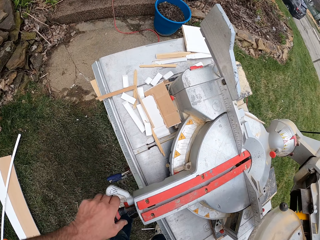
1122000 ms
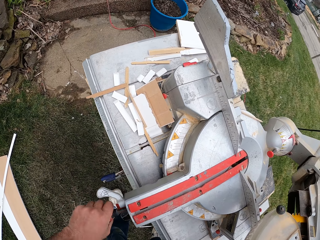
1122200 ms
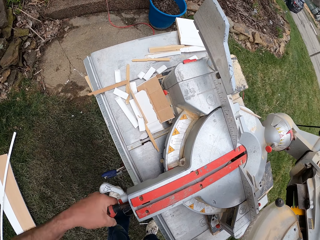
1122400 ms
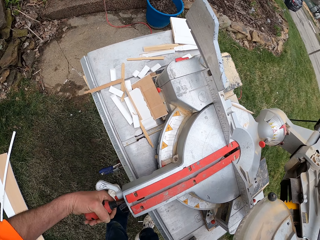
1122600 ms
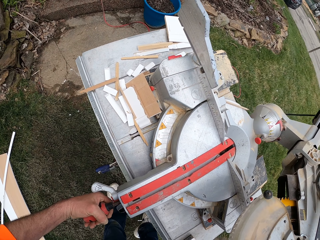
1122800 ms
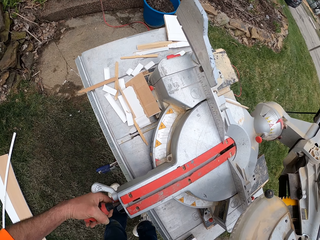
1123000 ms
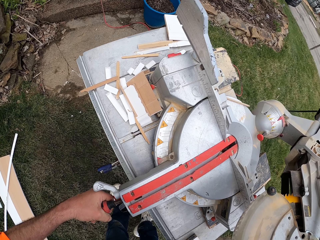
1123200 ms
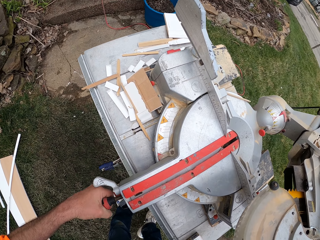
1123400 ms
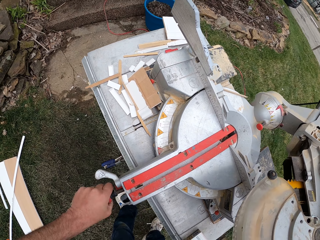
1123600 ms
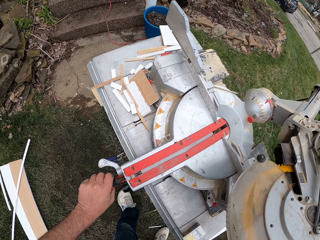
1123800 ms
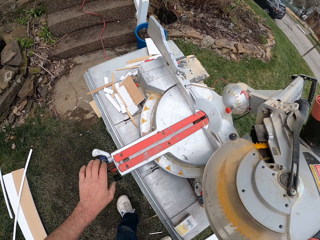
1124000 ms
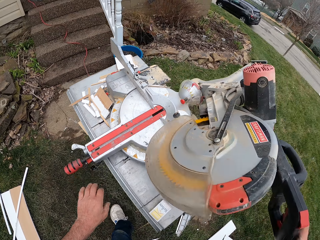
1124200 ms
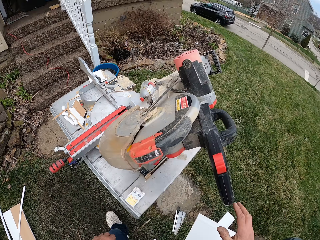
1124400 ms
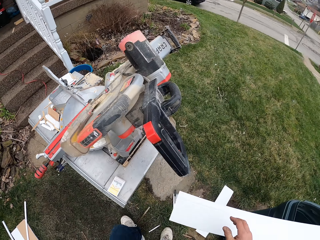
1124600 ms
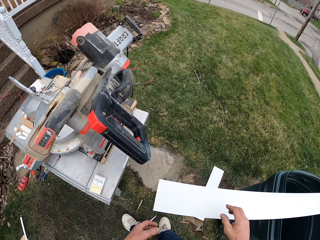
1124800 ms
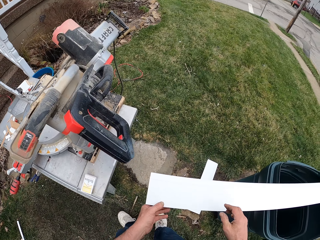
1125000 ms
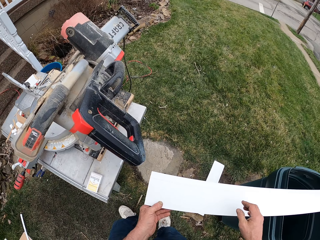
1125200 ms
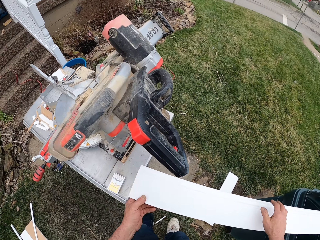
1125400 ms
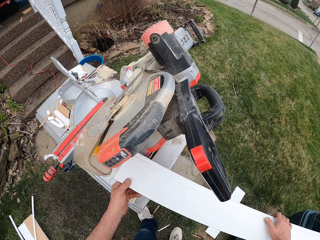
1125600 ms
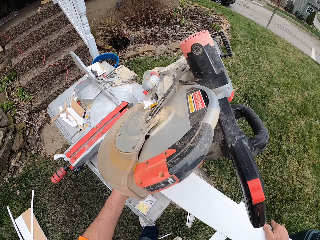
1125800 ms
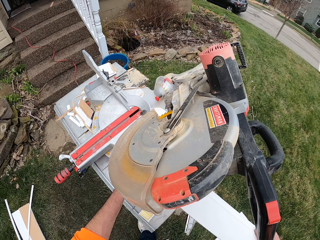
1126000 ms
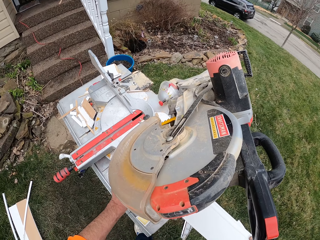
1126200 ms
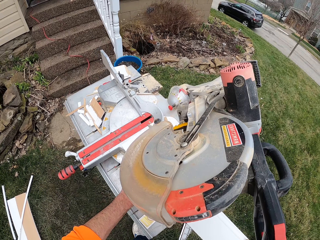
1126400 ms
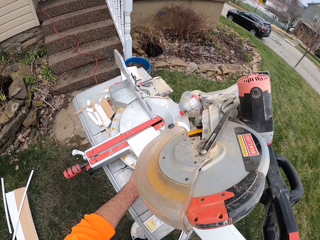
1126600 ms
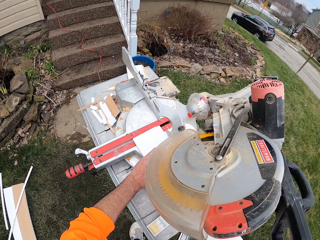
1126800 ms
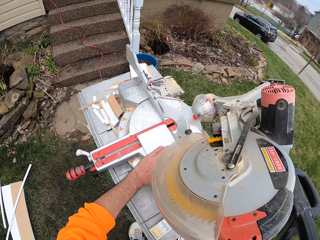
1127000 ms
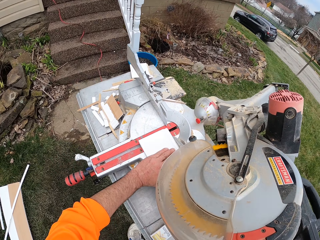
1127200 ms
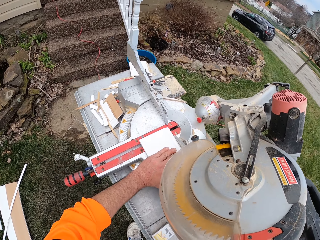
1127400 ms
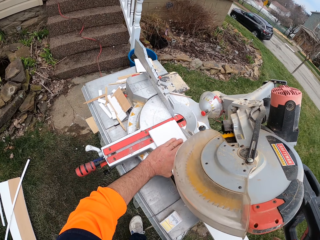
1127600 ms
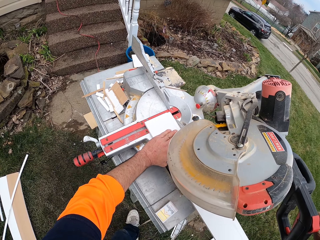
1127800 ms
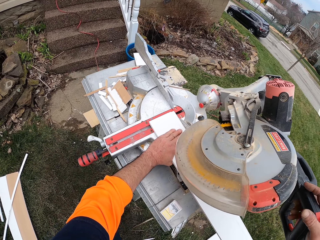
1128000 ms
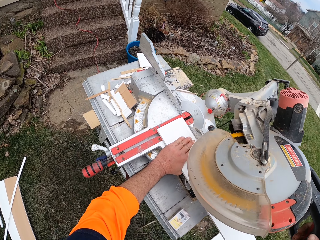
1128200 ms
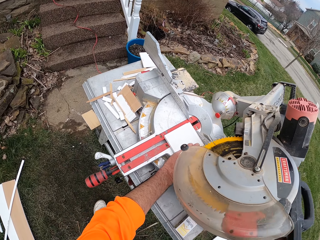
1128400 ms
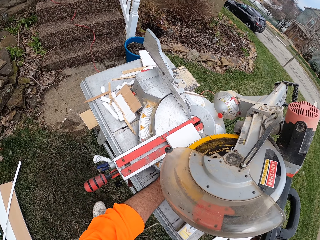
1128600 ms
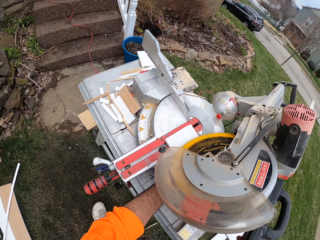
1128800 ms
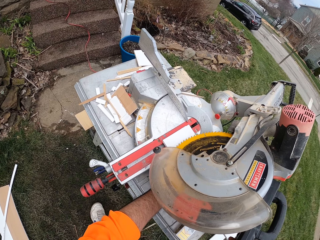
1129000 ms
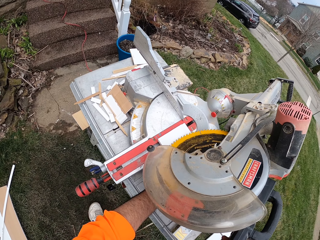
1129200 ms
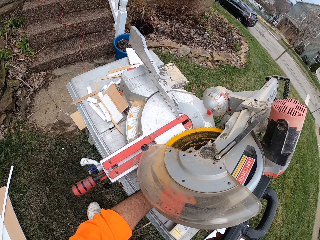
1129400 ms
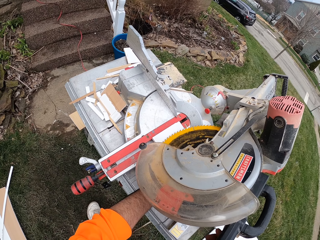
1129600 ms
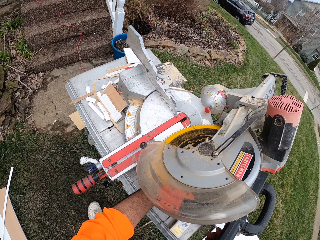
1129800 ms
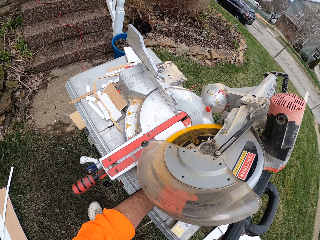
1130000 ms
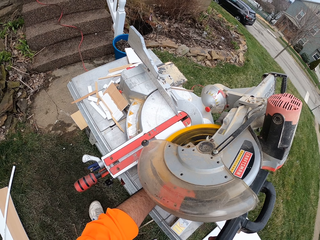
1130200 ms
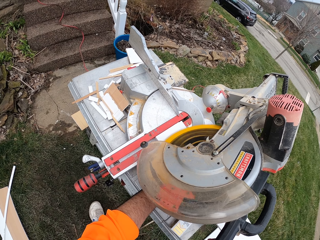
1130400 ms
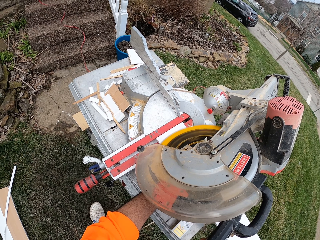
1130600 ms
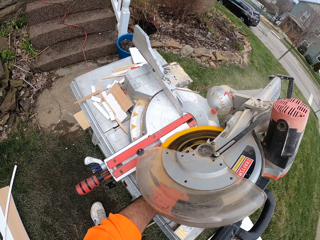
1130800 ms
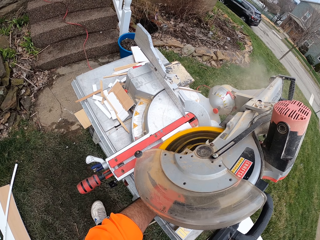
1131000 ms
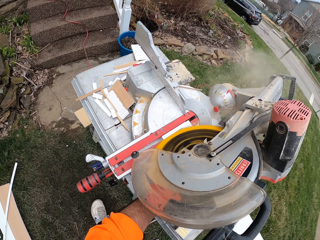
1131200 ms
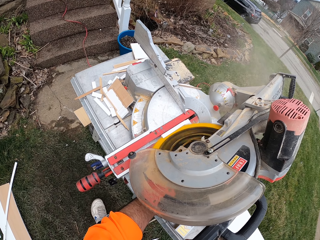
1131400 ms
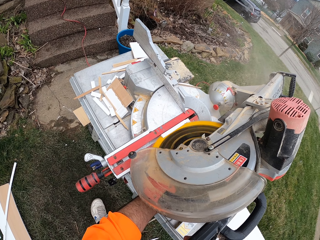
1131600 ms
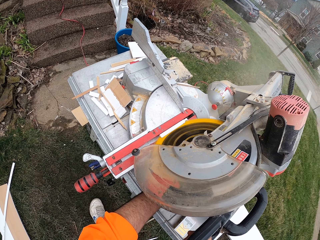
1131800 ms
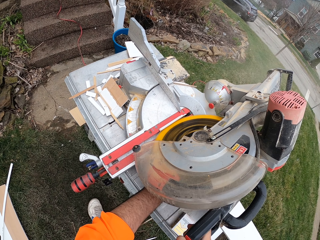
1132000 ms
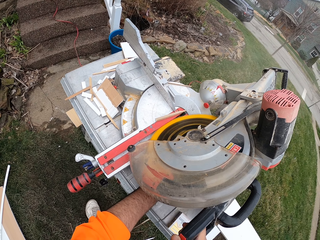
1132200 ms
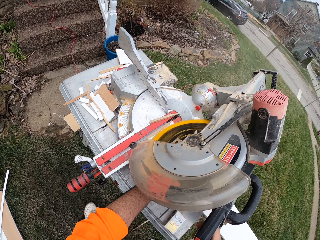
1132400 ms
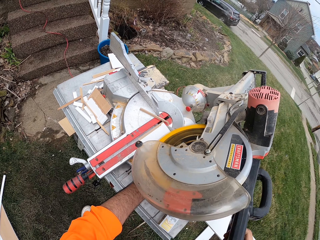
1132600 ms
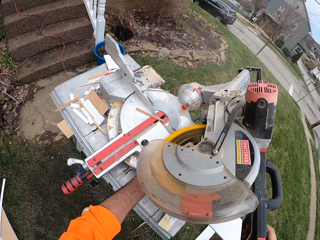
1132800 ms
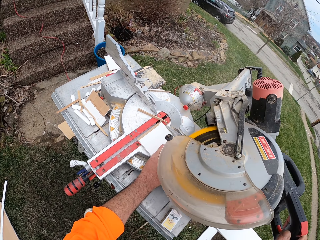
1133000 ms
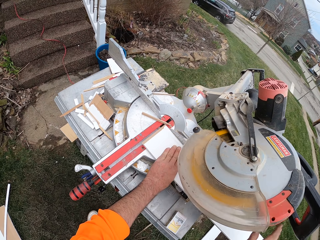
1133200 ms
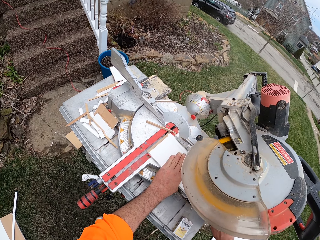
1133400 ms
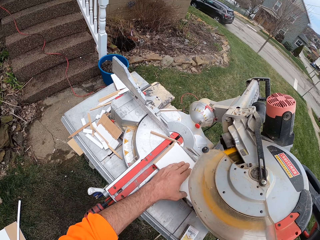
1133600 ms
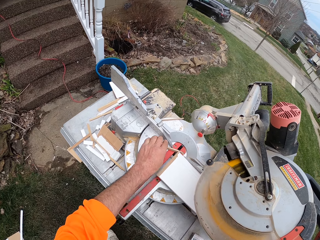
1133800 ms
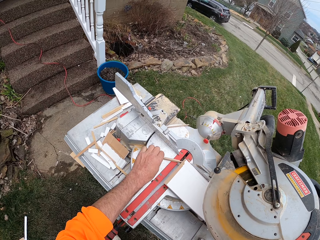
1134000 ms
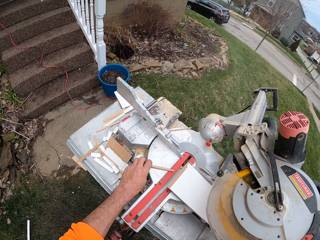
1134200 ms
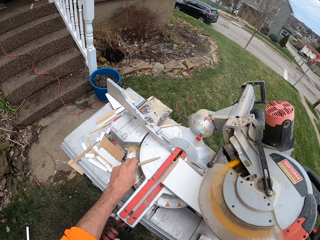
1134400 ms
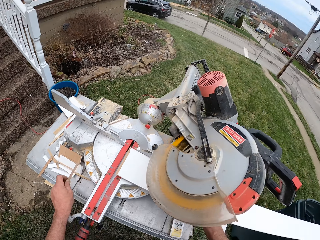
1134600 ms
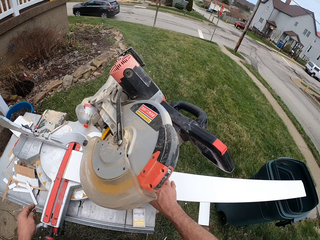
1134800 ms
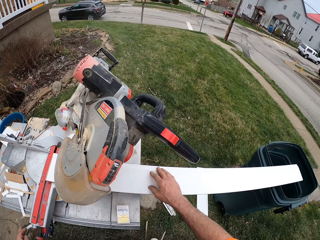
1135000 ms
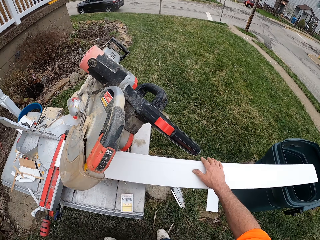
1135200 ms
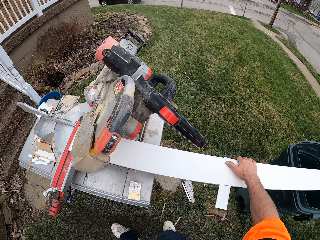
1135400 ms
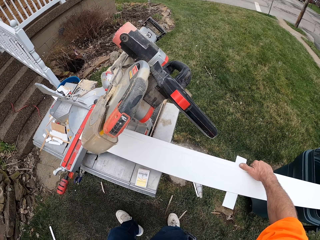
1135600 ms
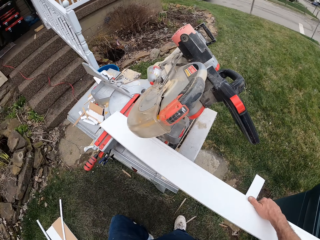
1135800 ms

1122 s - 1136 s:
The camera wearer operates a wood power tool with his left hand. He adjusts the measurement. He moves the wood or timber to the wood power tool with his hands. He adjusts the blades of the wood power tool. He cuts the wood with the wood power tool. He picks a piece of timber and throws a portion of the wood on the floor.
